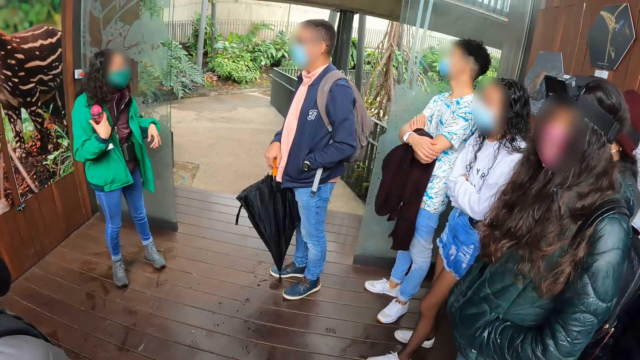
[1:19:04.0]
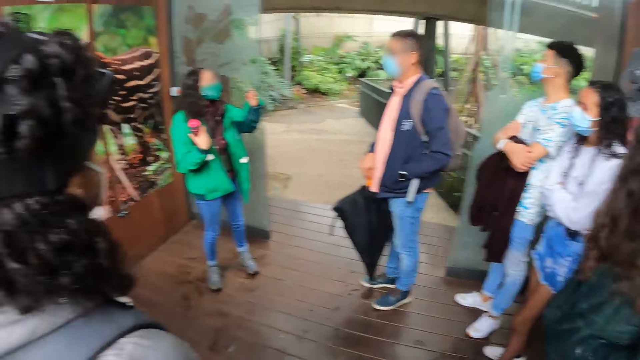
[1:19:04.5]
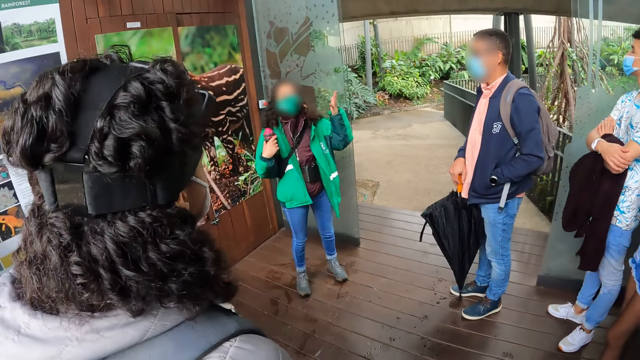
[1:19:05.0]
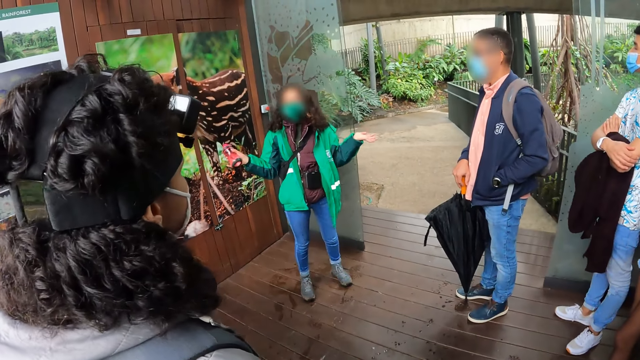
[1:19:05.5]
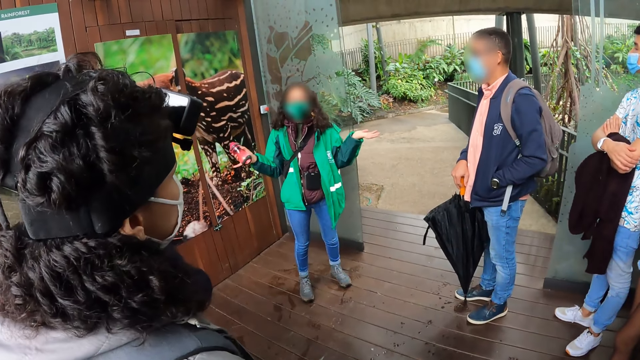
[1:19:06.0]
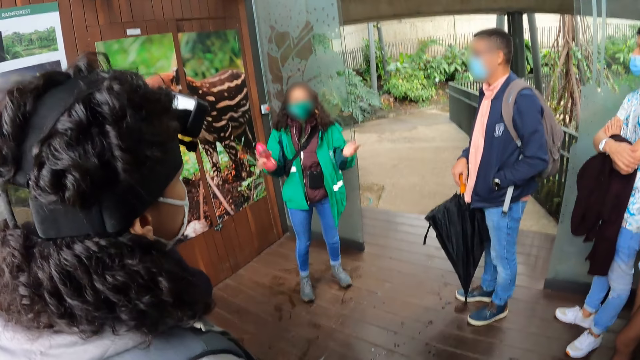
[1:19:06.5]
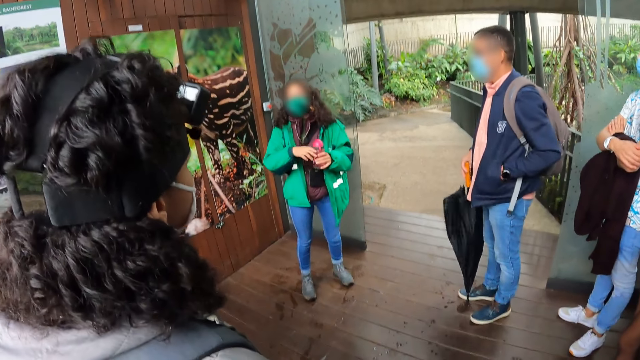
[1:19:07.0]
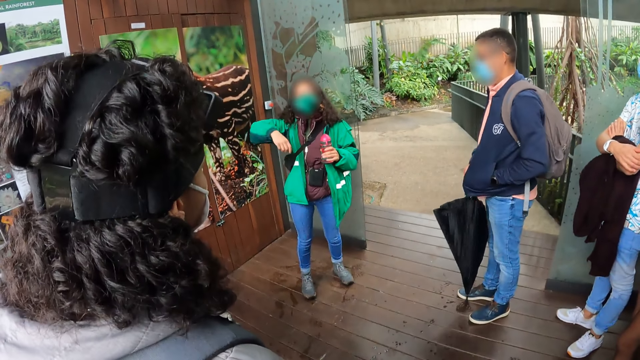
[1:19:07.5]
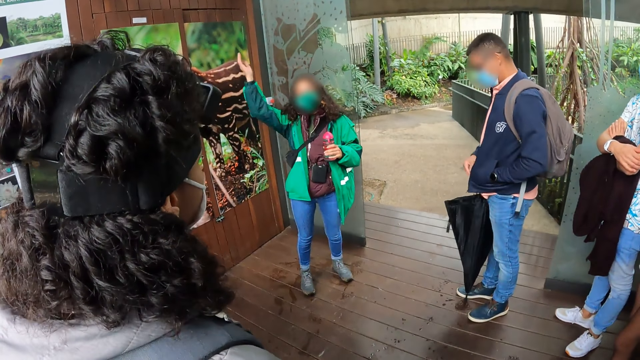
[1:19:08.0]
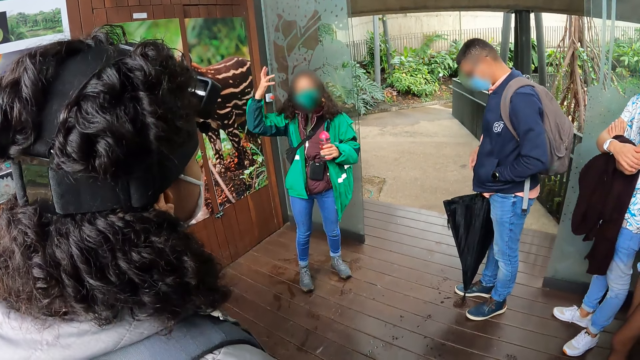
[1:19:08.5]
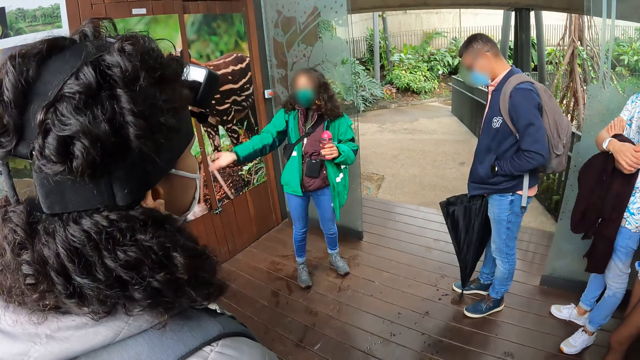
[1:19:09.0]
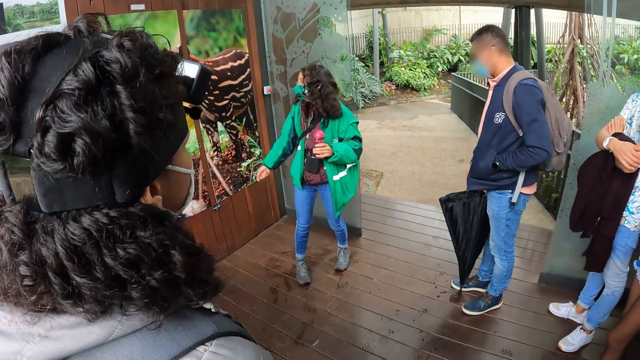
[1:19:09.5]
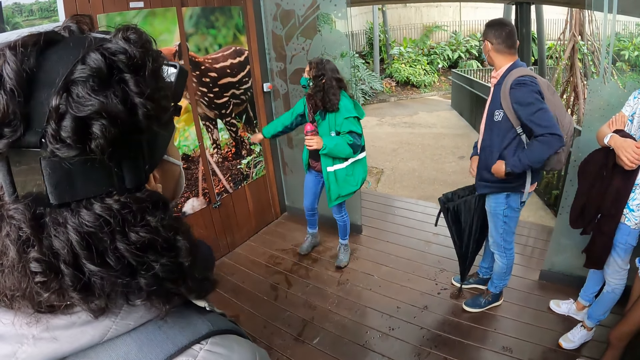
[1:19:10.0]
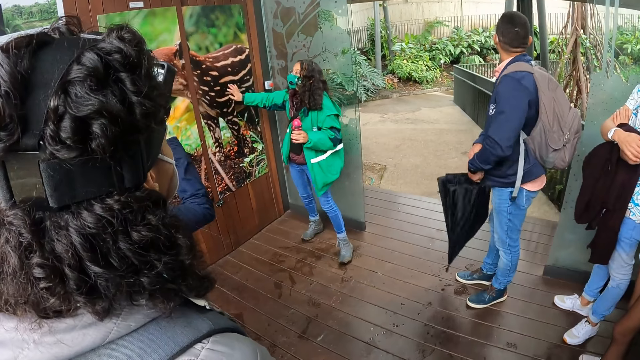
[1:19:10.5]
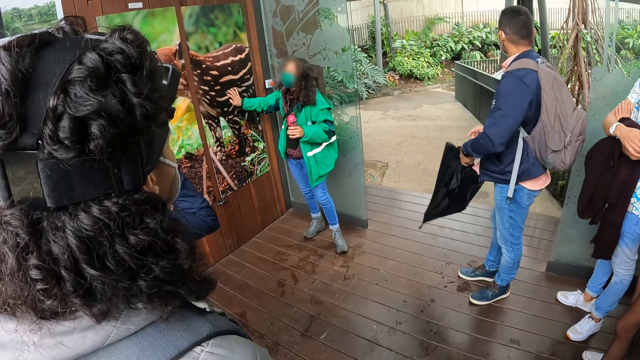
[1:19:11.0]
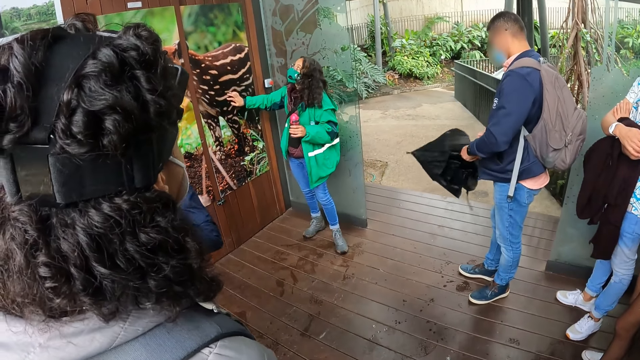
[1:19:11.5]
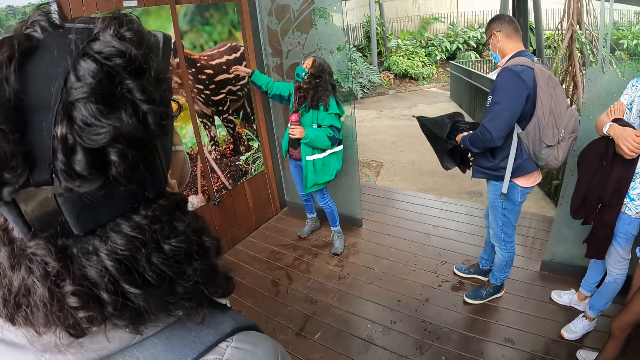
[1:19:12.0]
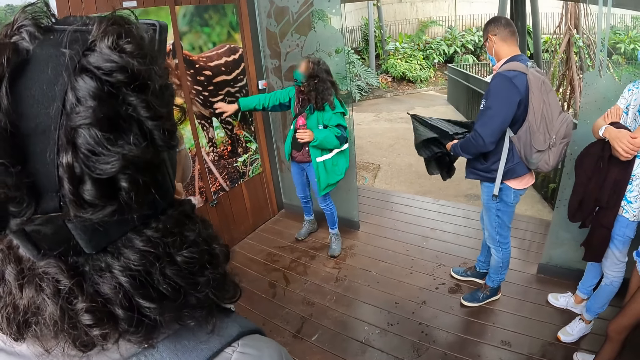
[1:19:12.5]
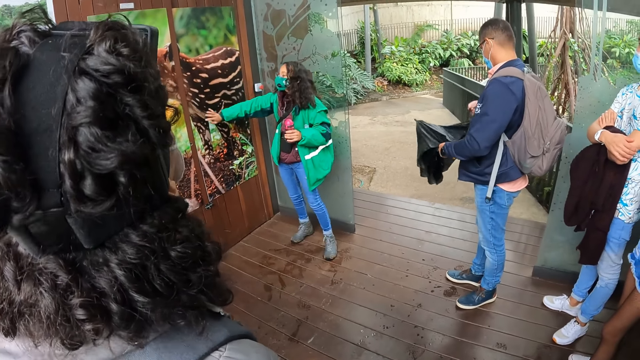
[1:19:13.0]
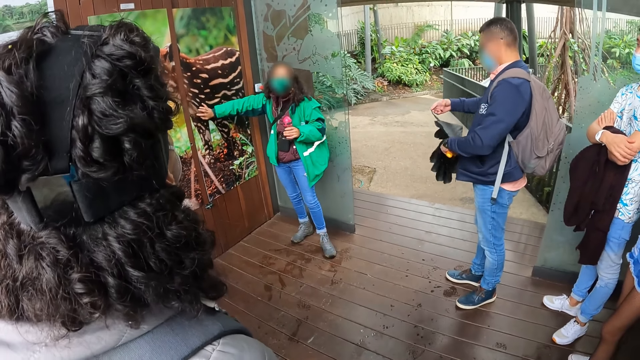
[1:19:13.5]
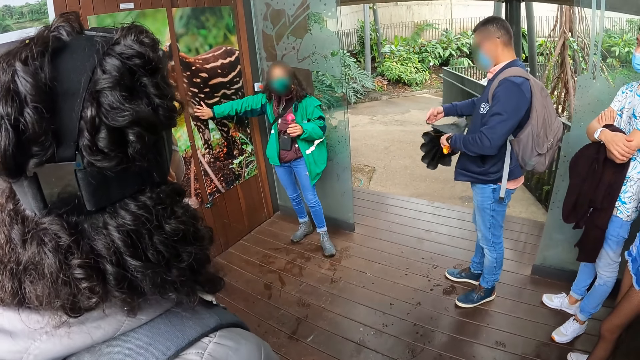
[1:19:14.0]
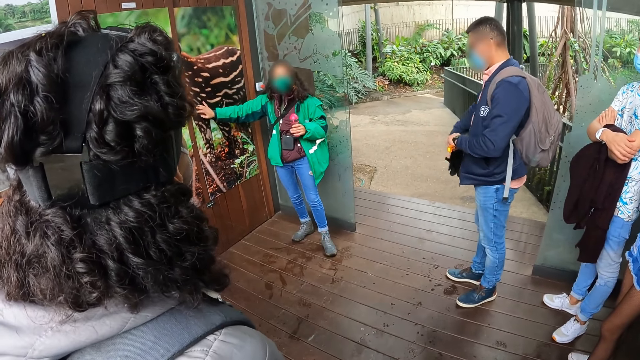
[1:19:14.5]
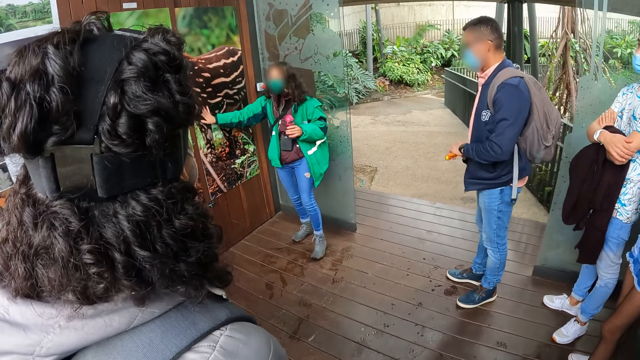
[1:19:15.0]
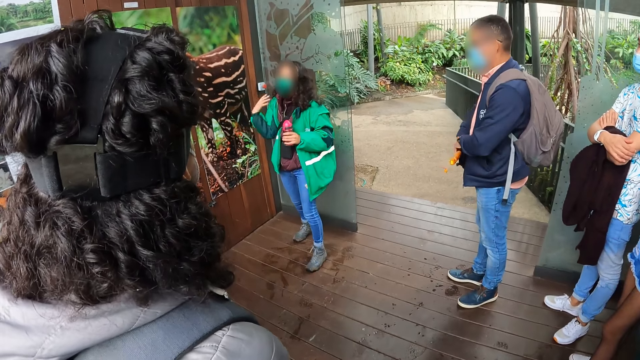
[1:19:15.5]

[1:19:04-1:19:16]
The woman passes the bottle in her right hand to her left hand. The woman touches a wall with her right hand.

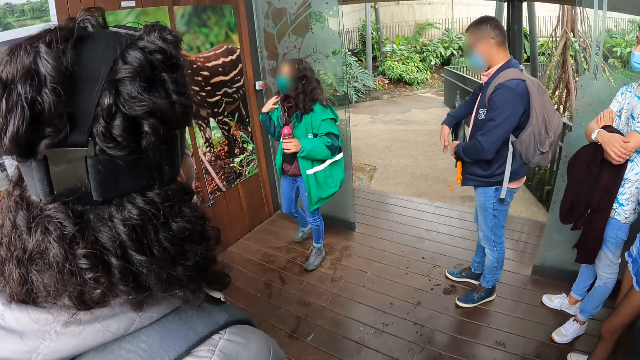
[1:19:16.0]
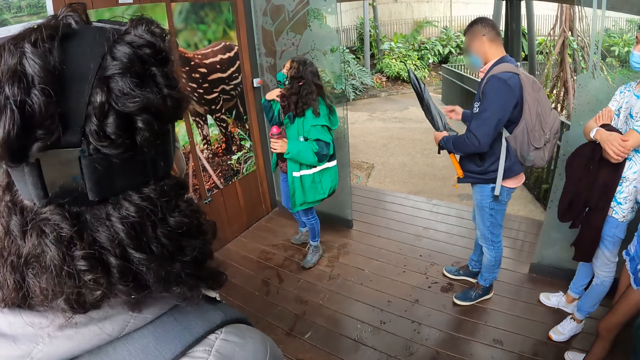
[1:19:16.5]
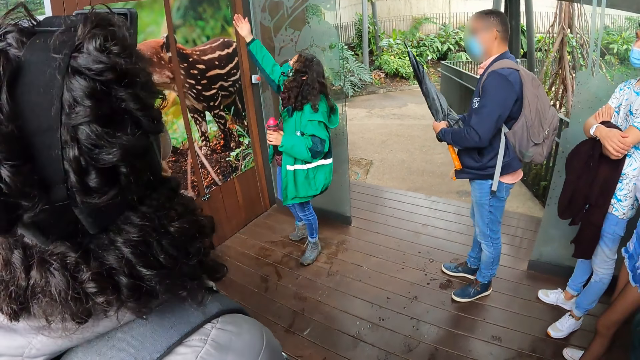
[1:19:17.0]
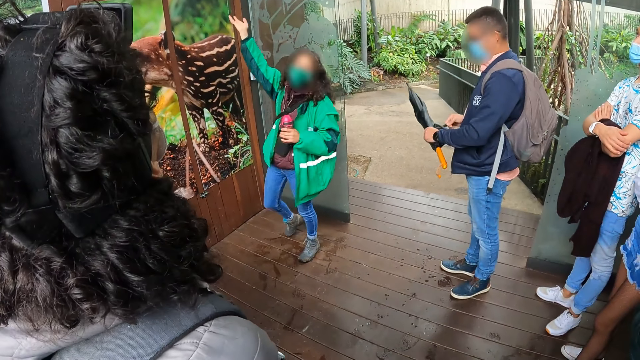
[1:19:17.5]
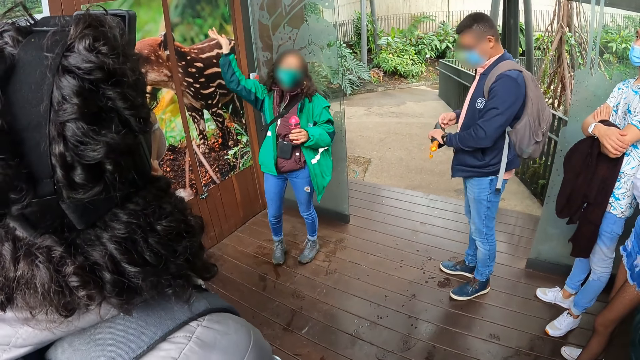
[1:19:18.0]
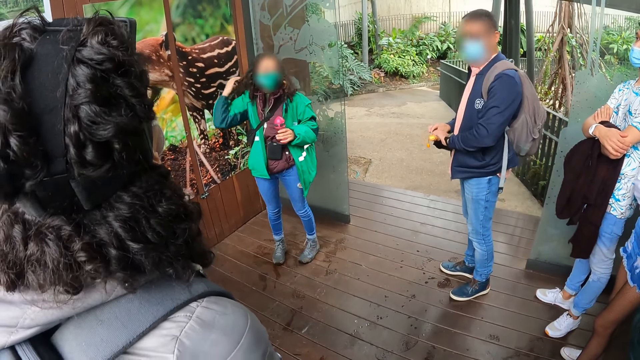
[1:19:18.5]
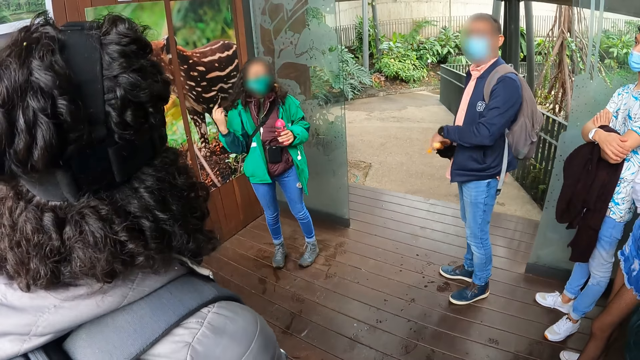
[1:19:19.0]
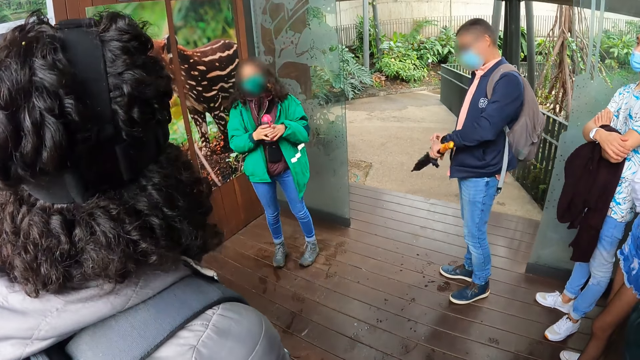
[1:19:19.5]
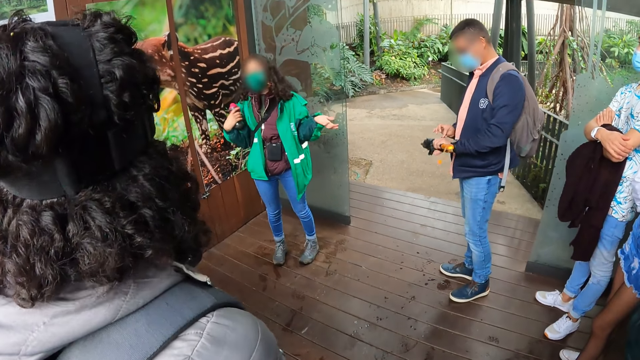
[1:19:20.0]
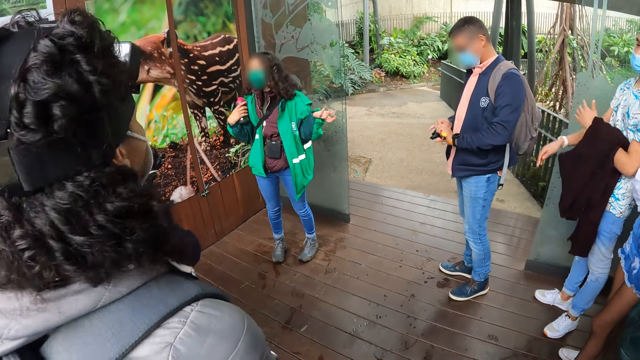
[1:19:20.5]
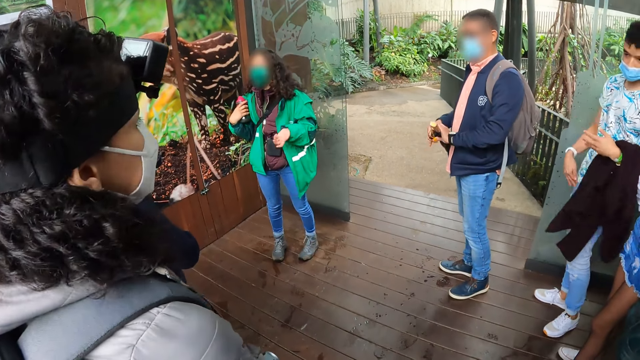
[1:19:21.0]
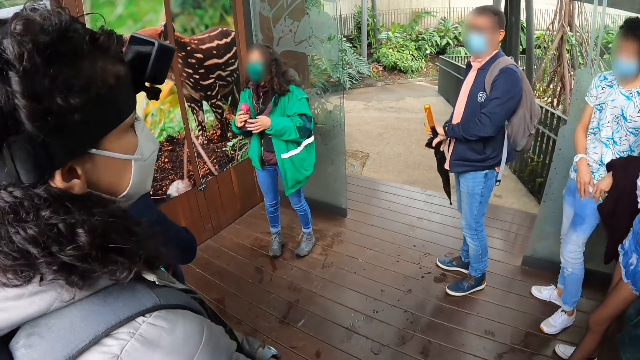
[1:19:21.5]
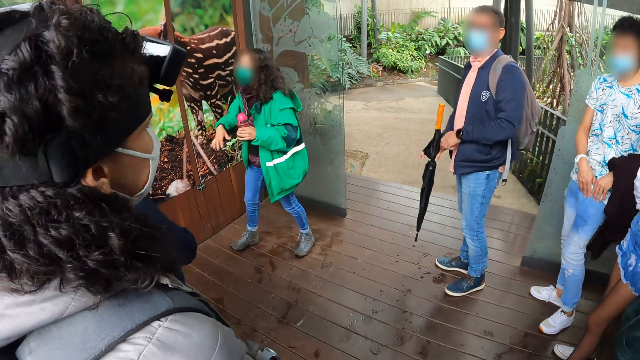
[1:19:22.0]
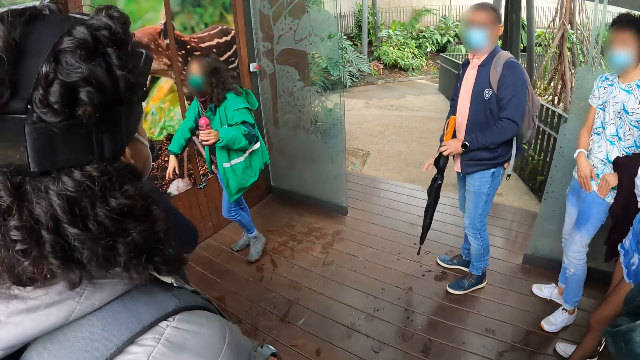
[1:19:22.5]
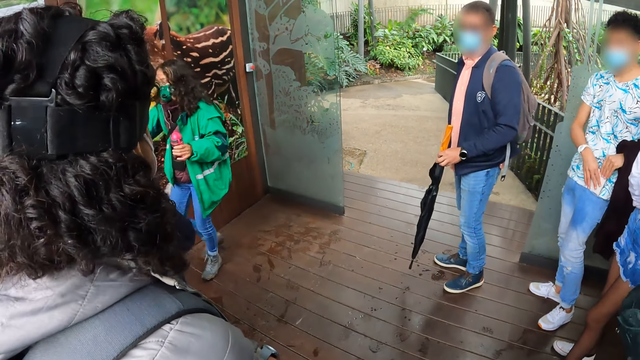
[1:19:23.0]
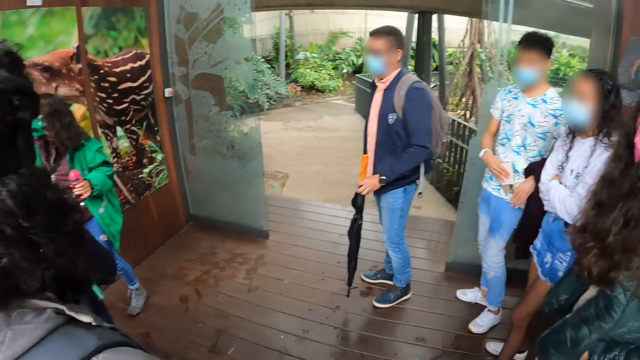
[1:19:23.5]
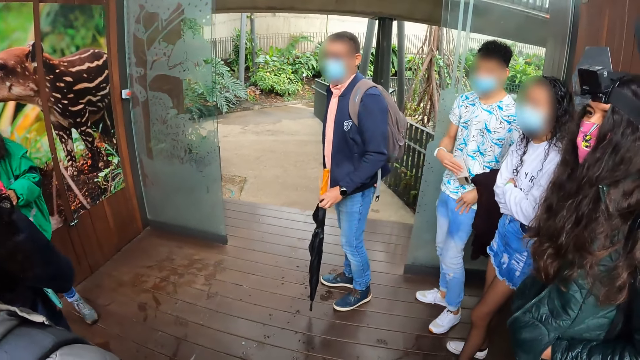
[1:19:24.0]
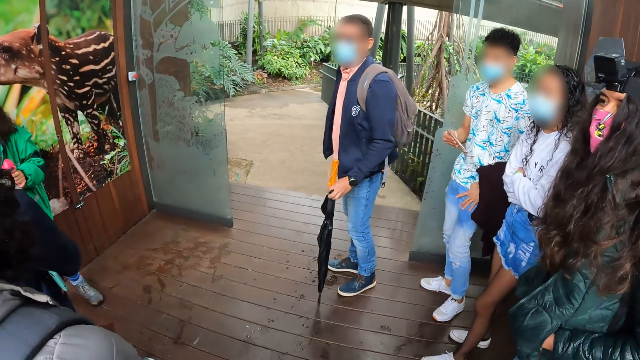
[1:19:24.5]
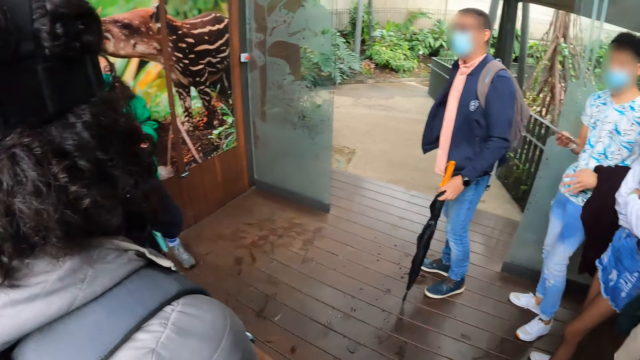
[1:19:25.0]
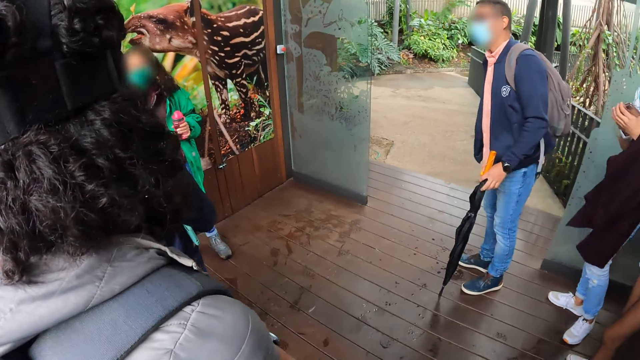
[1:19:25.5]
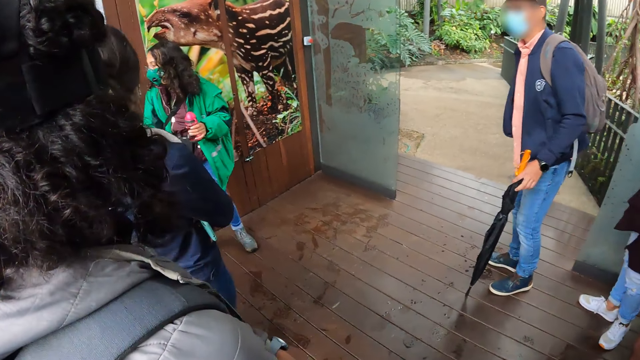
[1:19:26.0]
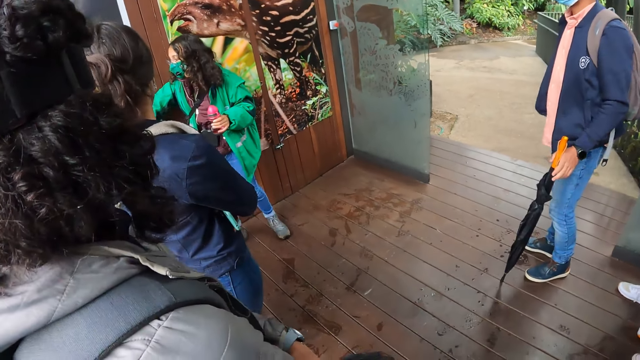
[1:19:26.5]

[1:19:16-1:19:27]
The woman passes the bottle in her left hand to her right hand. The woman passes the bottle in her right hand to her left hand.
